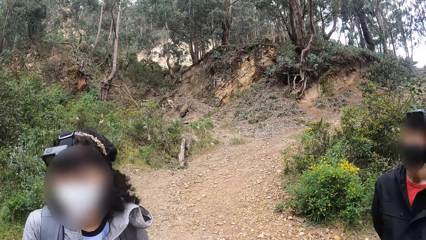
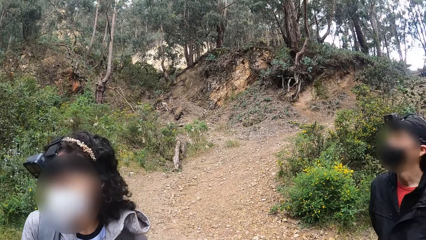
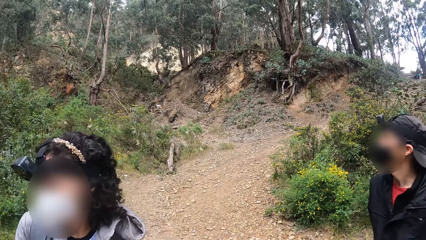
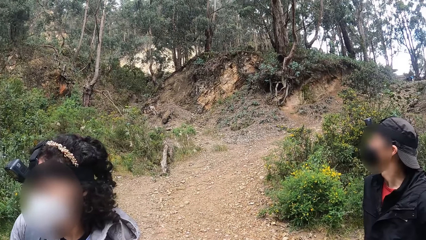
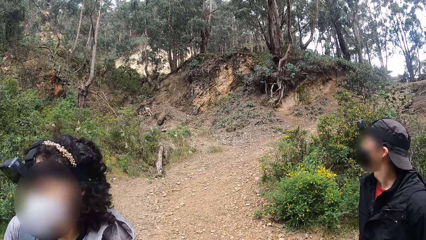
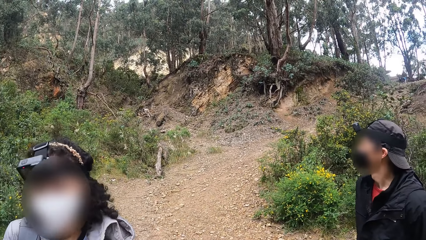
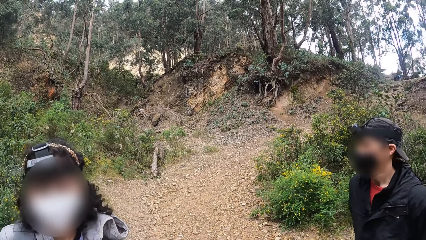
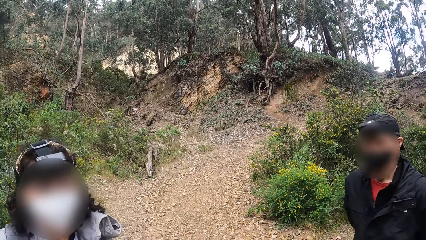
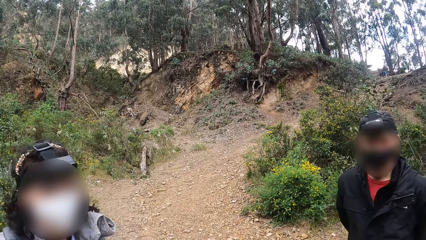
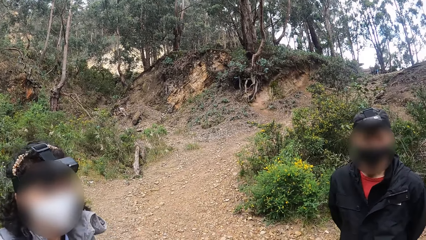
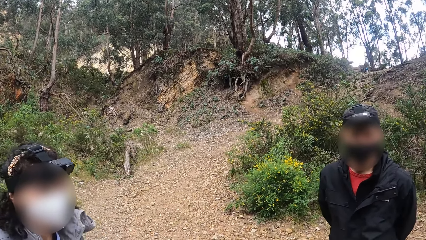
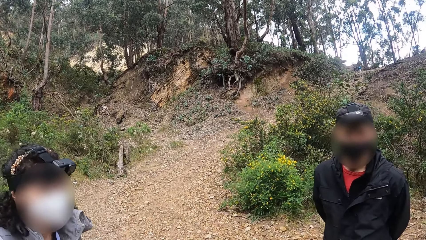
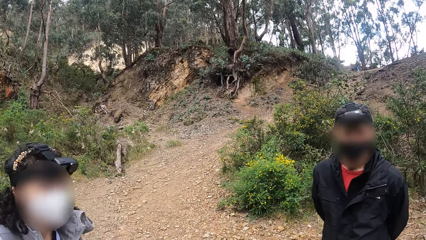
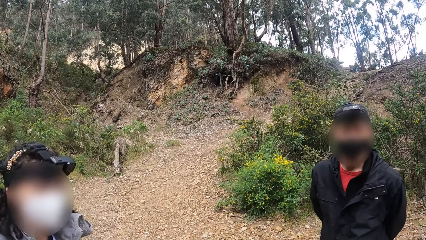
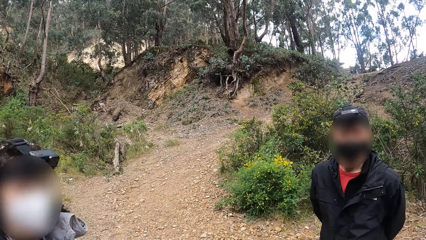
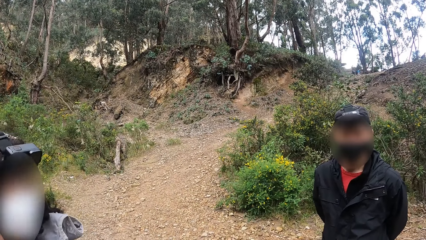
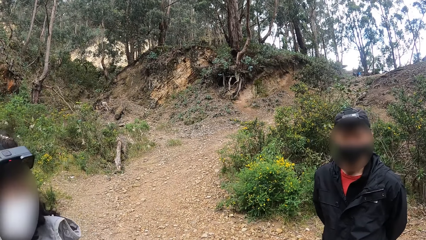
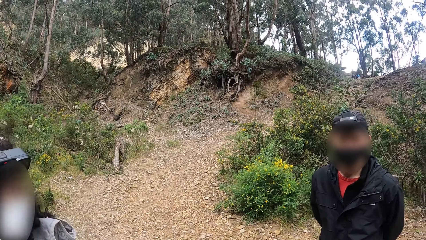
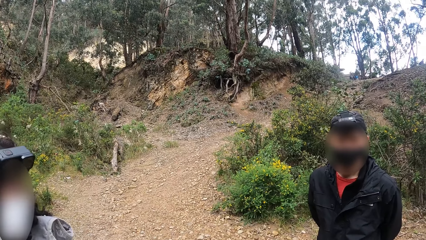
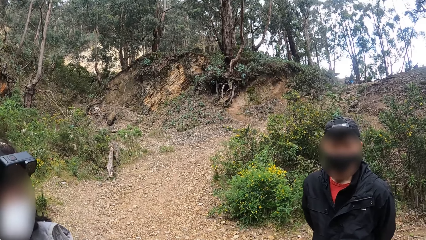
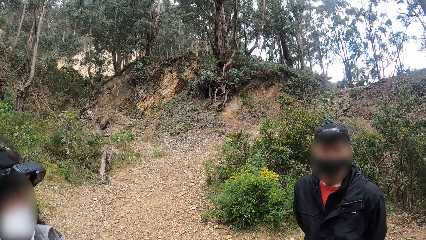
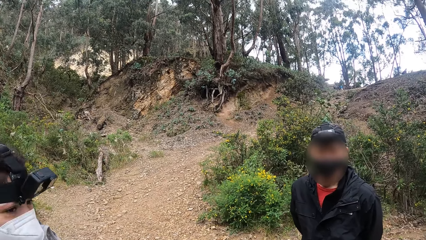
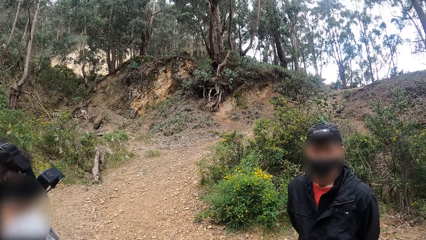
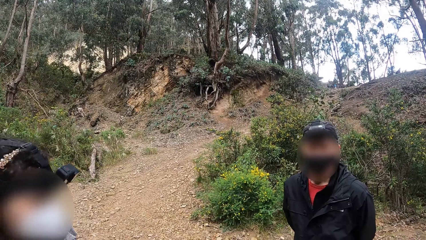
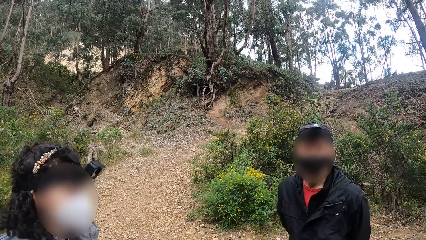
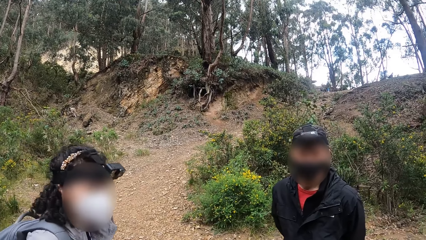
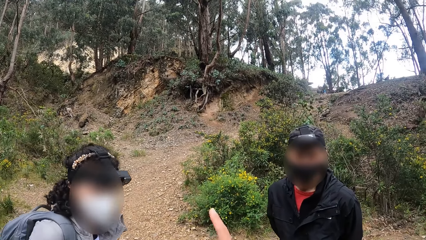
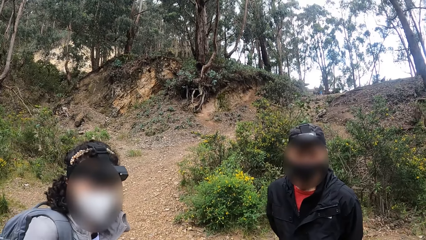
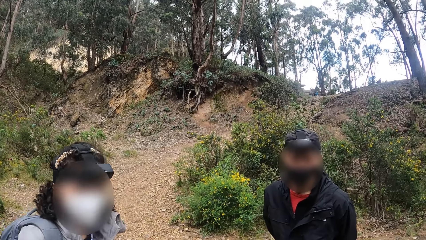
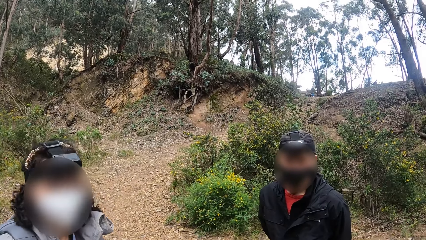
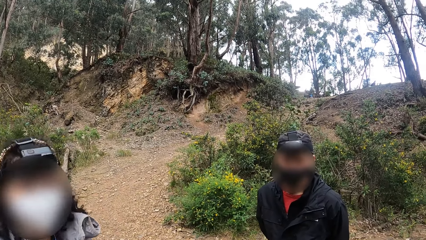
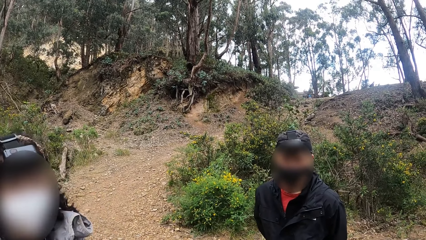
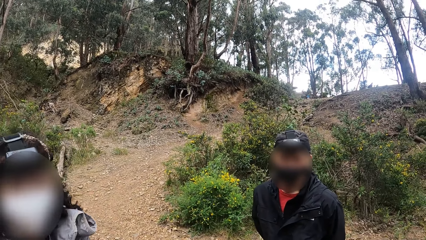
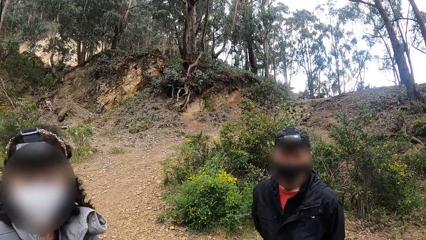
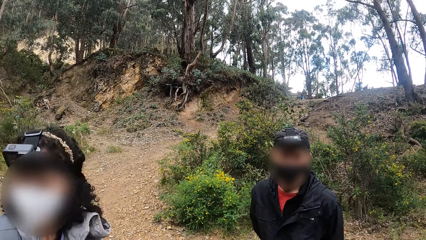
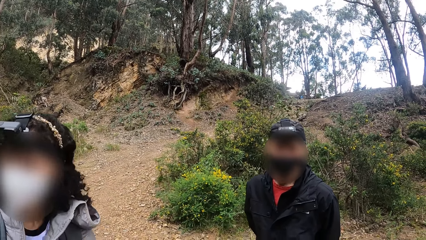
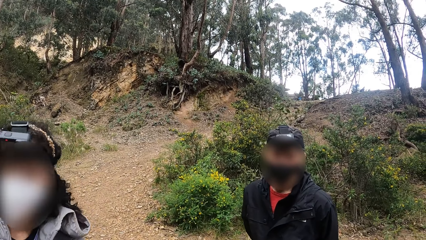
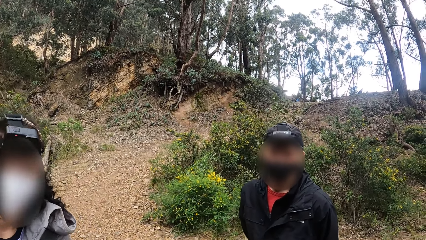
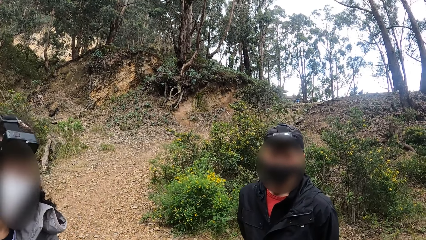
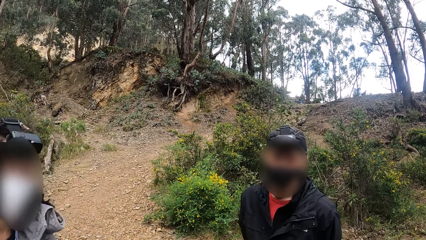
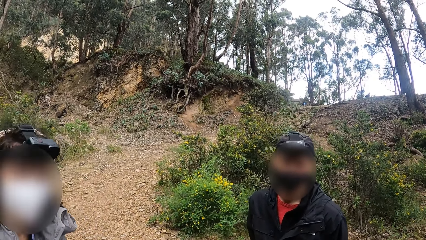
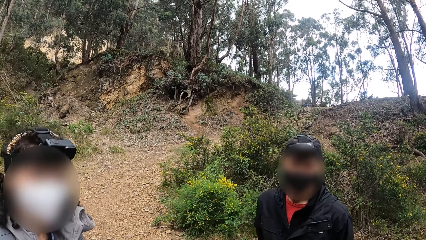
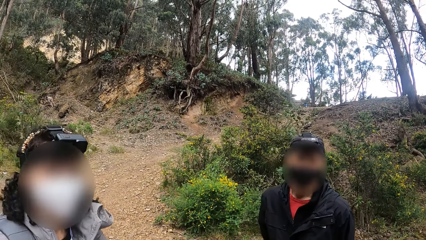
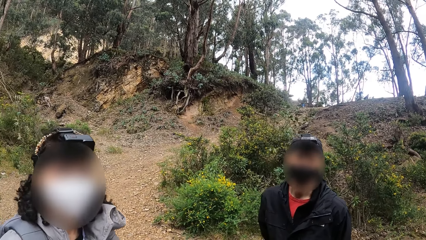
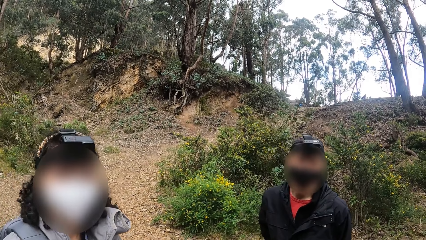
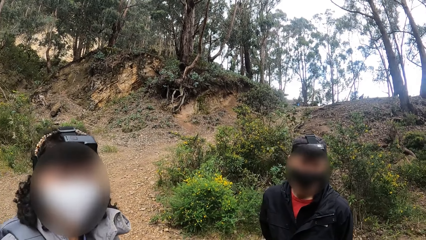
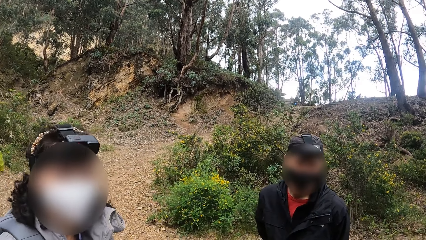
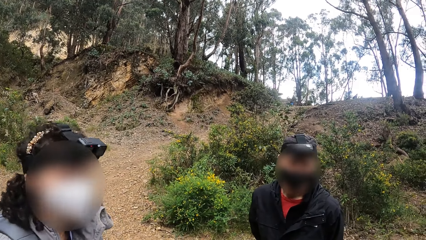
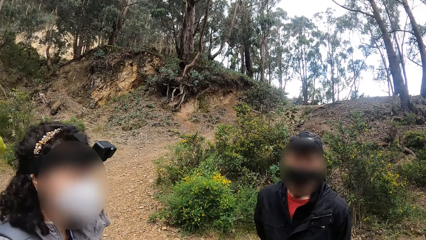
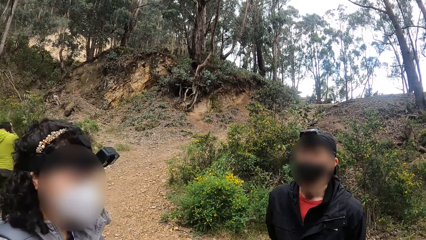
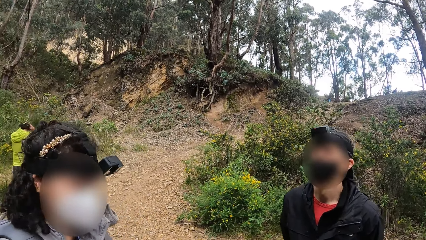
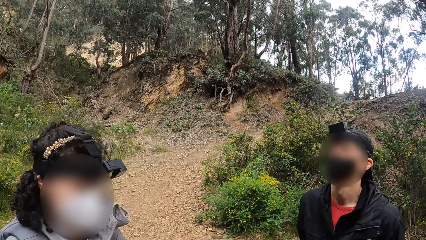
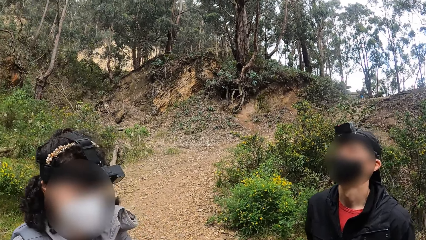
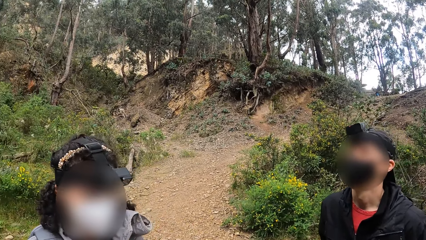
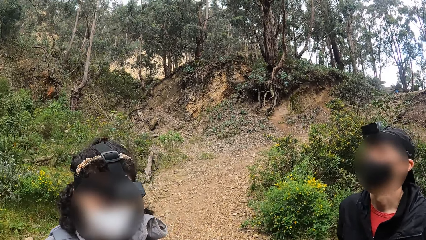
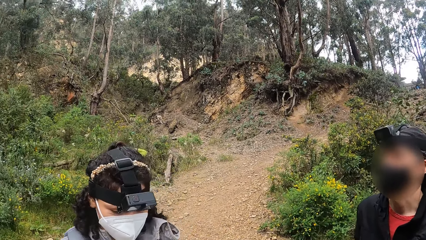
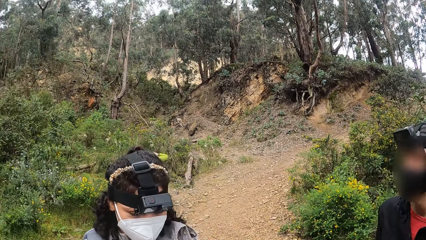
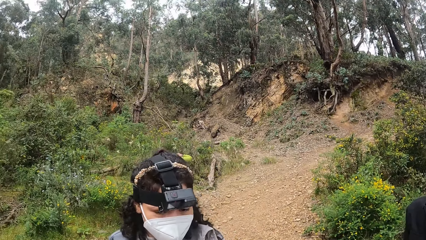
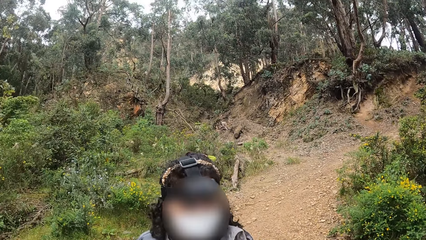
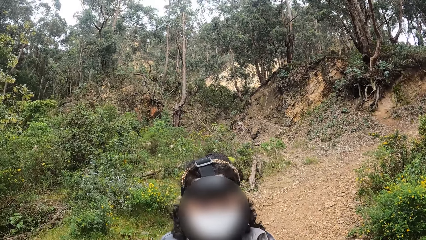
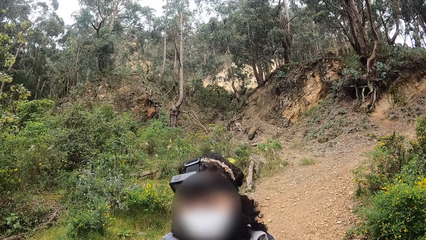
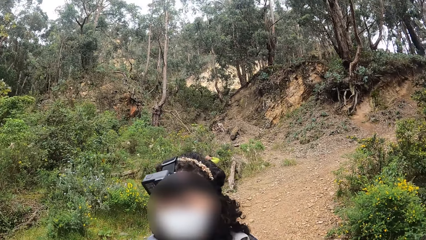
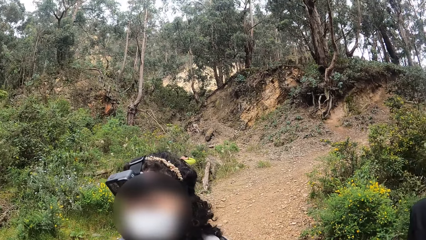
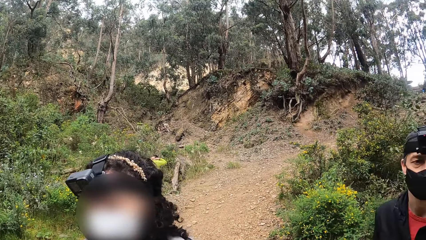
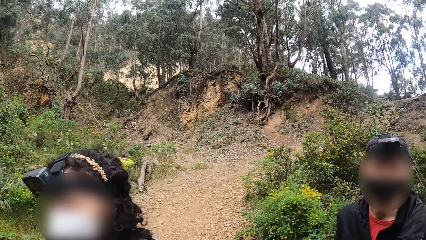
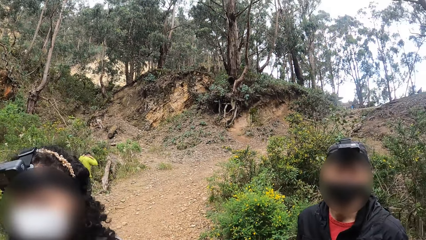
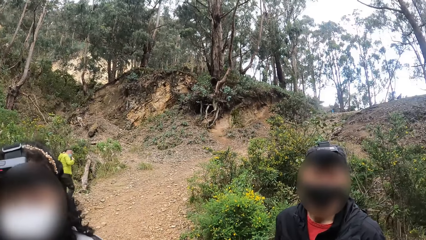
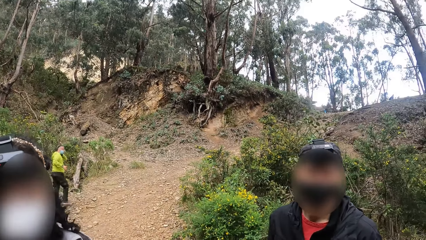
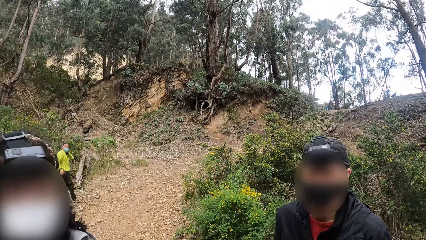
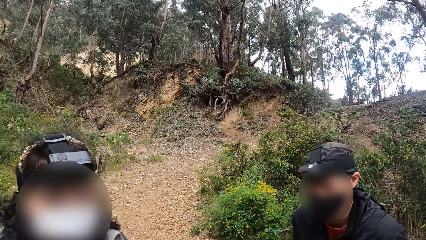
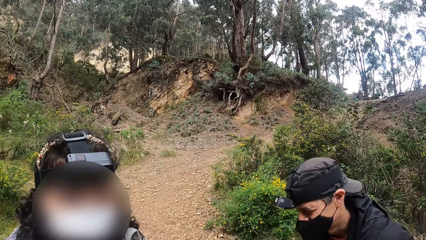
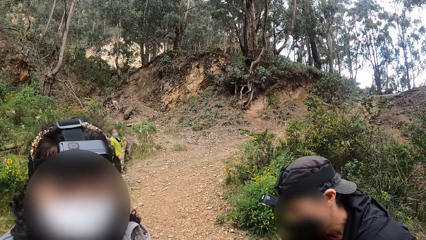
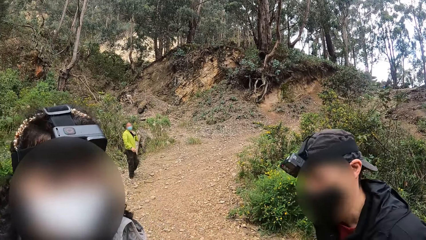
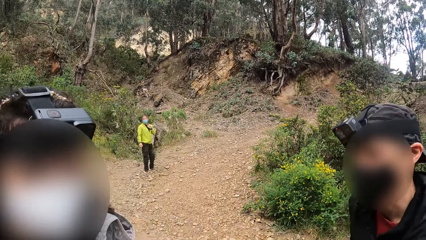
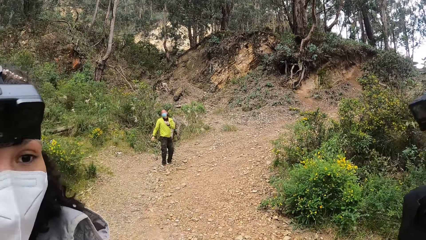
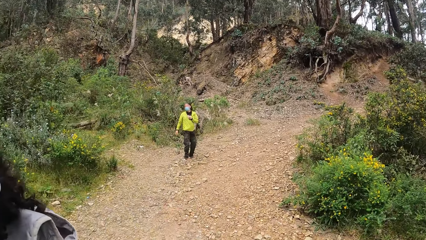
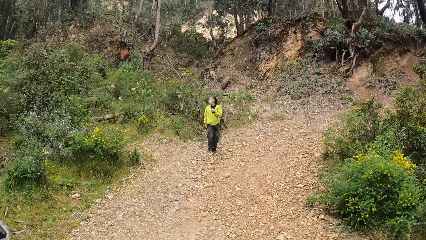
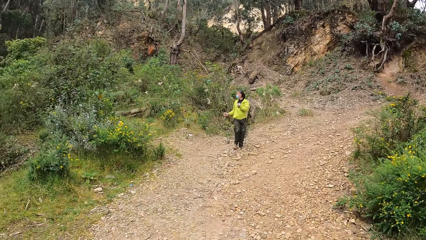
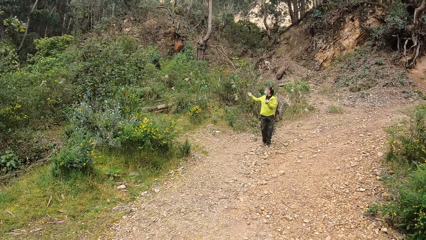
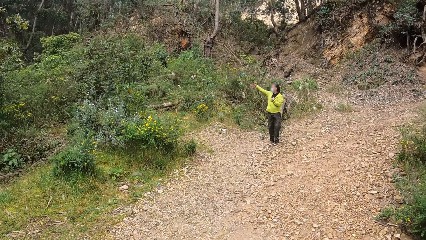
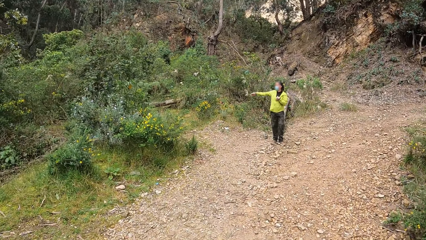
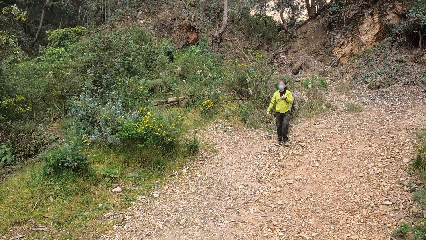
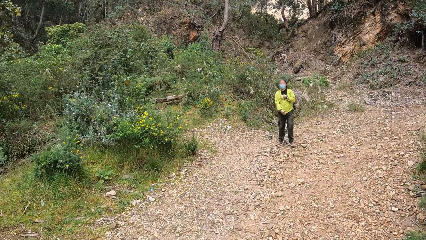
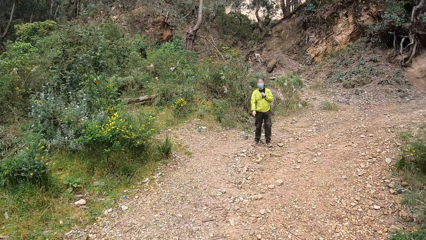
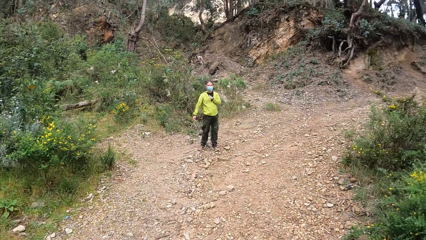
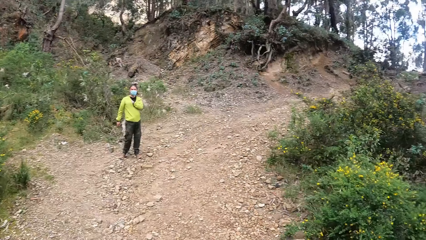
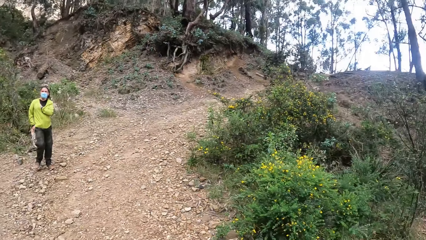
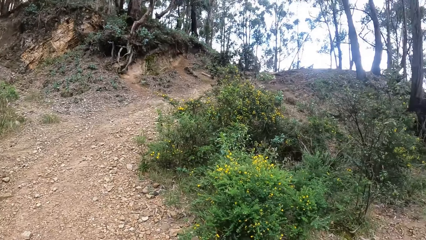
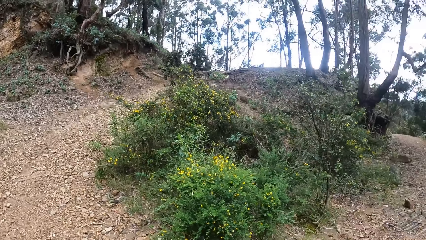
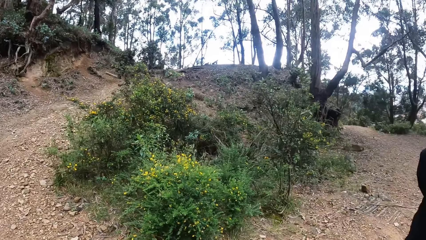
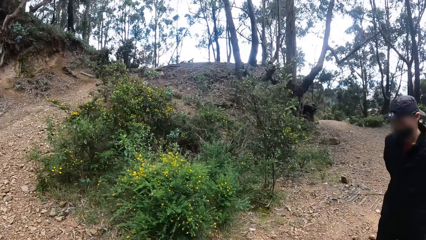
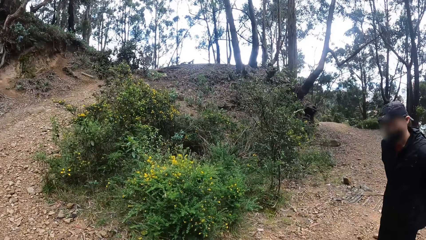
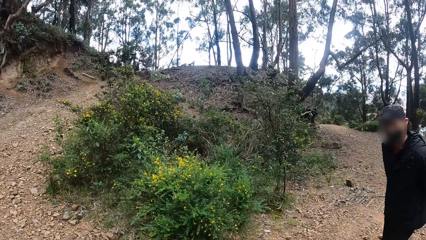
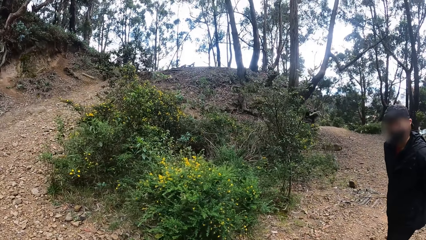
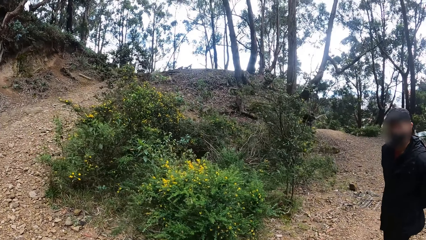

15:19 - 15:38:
A man interacts with the camera wearer. The camera wearer converses with a woman. They walk on the open area.
